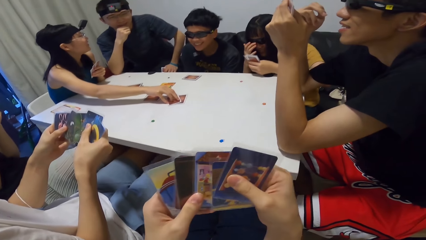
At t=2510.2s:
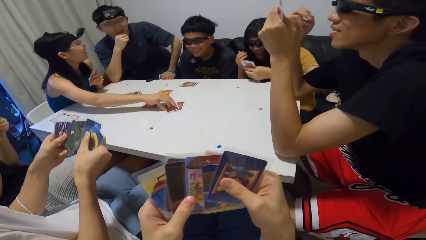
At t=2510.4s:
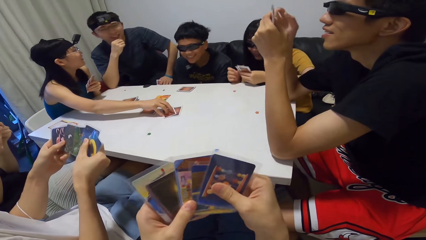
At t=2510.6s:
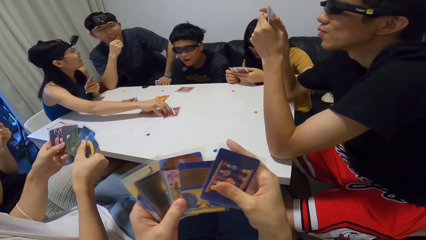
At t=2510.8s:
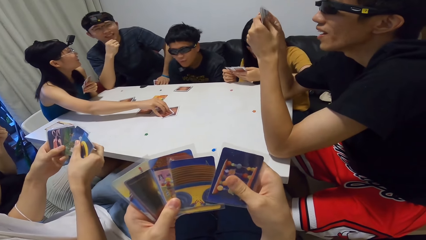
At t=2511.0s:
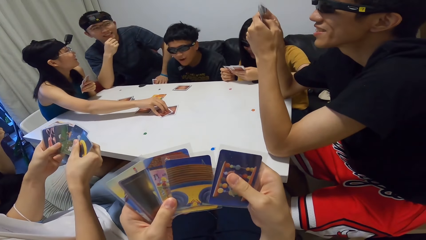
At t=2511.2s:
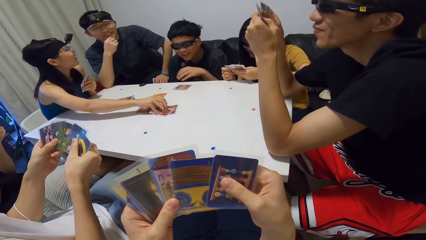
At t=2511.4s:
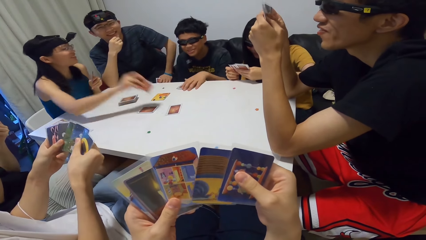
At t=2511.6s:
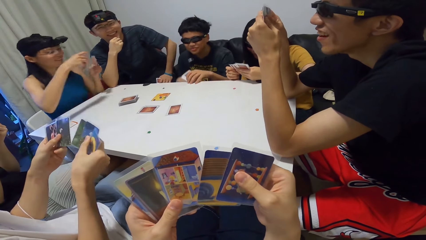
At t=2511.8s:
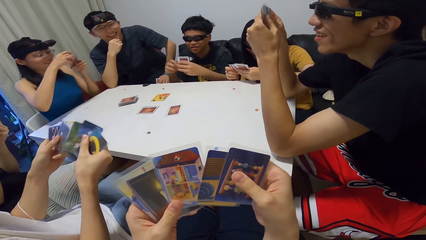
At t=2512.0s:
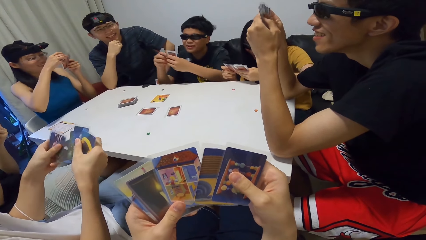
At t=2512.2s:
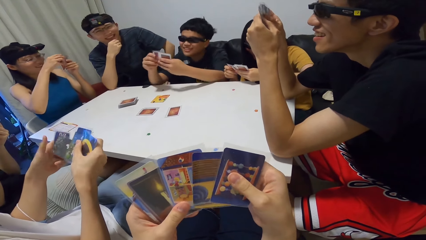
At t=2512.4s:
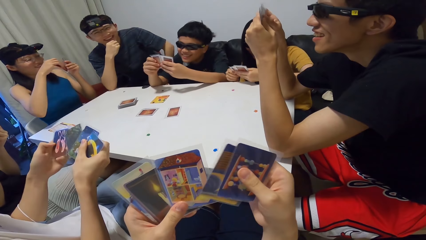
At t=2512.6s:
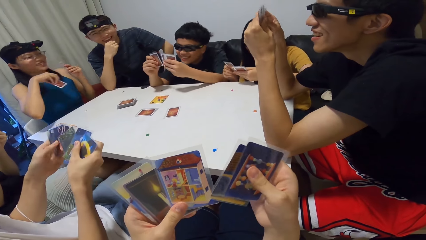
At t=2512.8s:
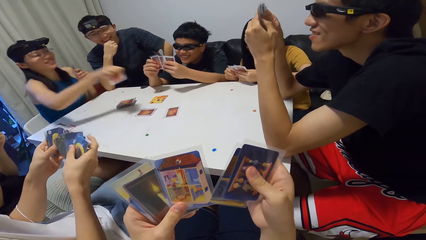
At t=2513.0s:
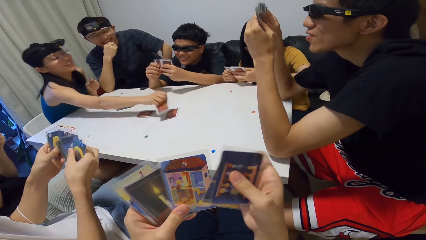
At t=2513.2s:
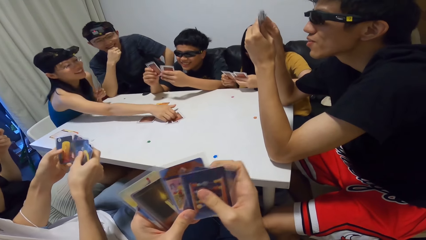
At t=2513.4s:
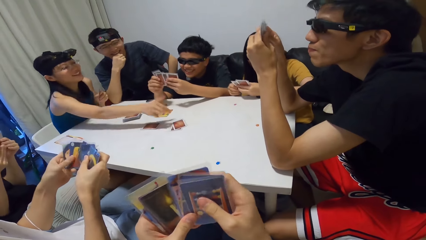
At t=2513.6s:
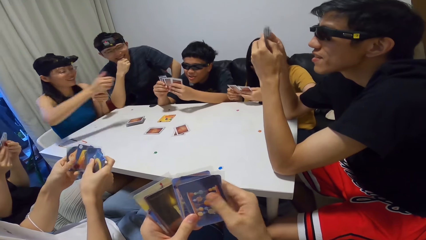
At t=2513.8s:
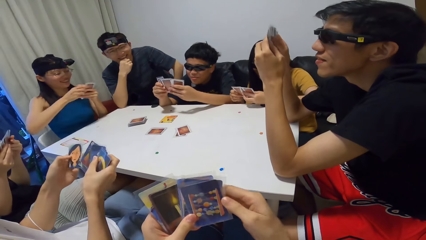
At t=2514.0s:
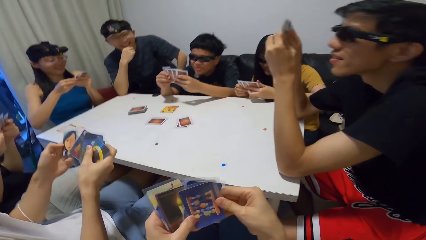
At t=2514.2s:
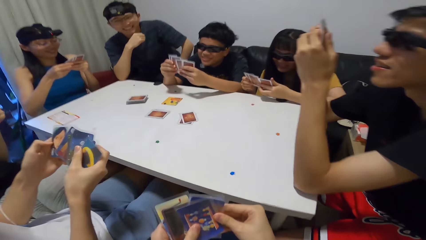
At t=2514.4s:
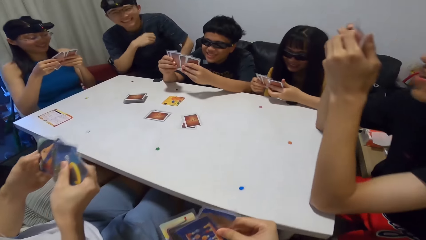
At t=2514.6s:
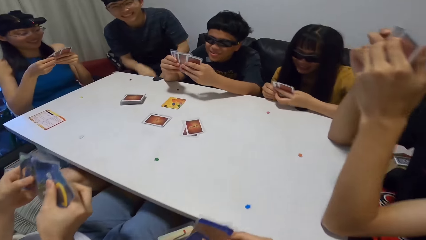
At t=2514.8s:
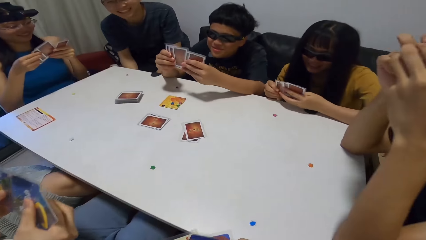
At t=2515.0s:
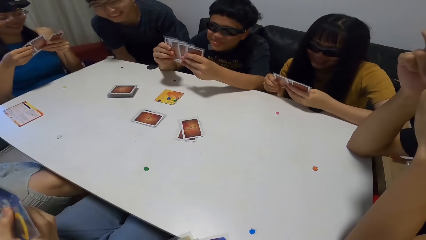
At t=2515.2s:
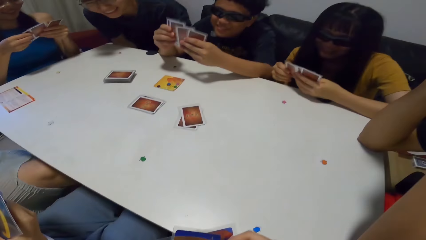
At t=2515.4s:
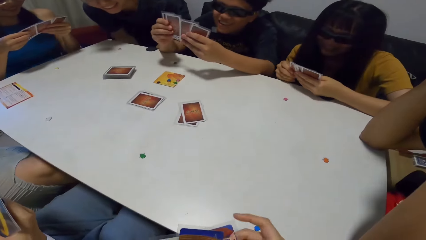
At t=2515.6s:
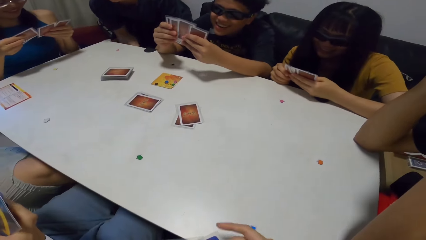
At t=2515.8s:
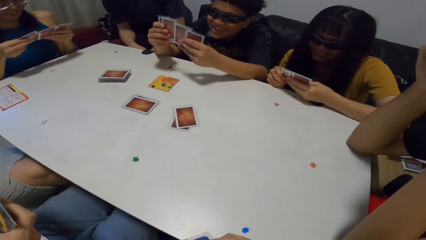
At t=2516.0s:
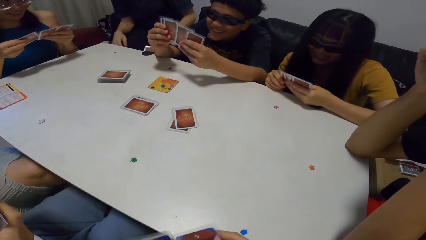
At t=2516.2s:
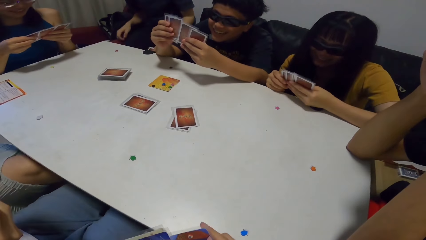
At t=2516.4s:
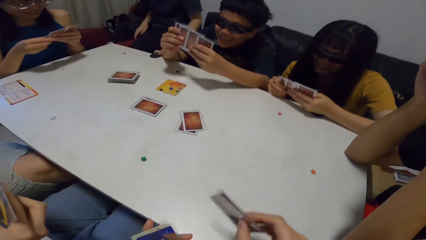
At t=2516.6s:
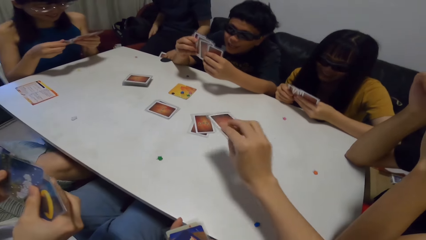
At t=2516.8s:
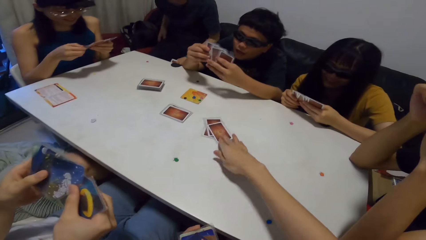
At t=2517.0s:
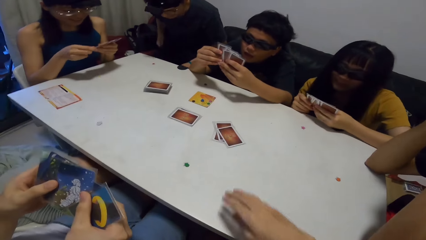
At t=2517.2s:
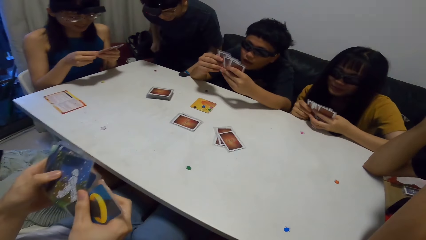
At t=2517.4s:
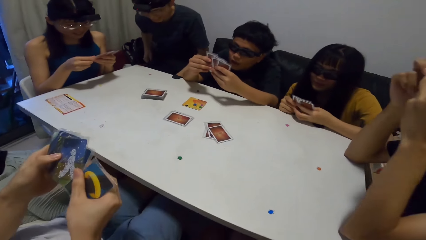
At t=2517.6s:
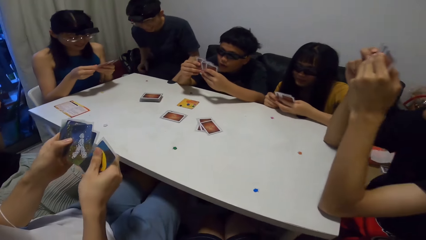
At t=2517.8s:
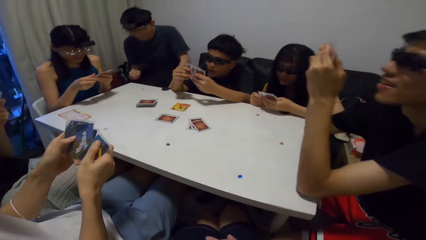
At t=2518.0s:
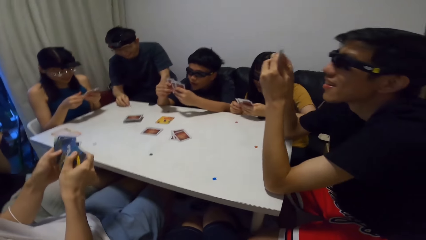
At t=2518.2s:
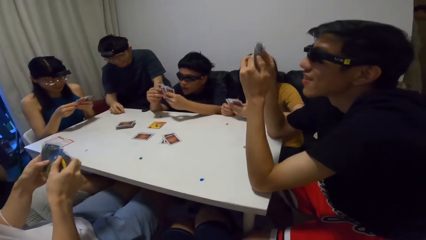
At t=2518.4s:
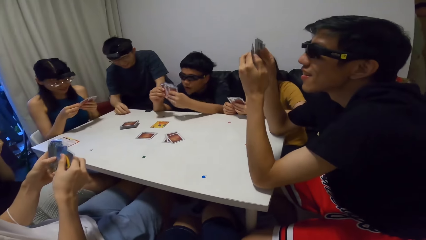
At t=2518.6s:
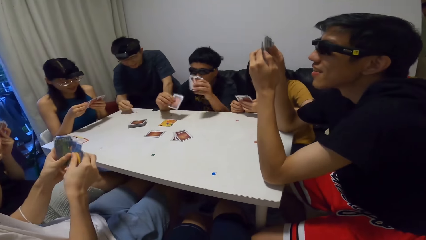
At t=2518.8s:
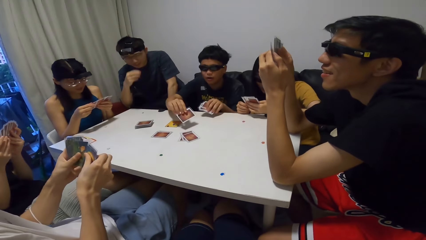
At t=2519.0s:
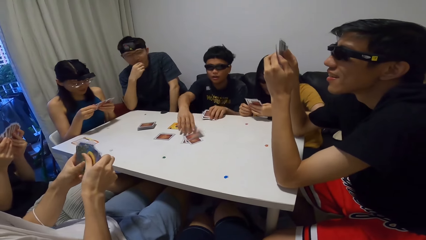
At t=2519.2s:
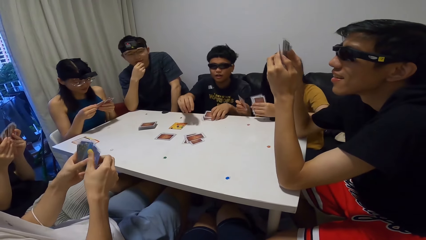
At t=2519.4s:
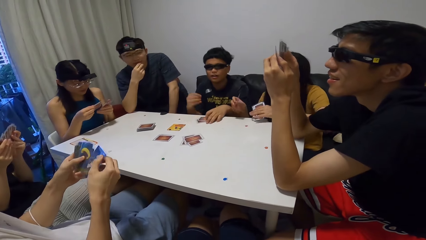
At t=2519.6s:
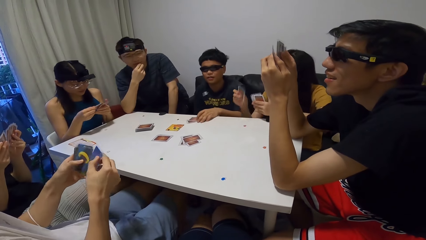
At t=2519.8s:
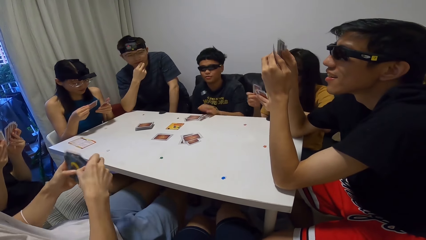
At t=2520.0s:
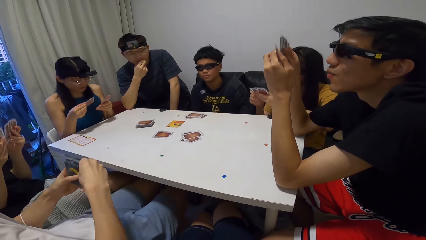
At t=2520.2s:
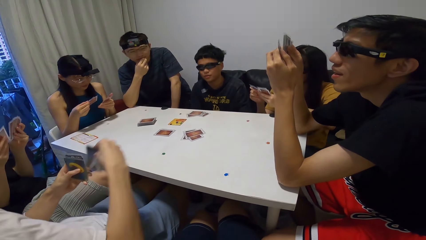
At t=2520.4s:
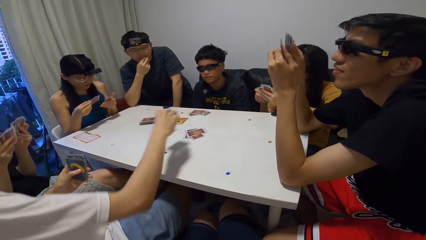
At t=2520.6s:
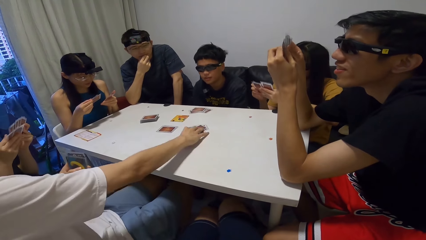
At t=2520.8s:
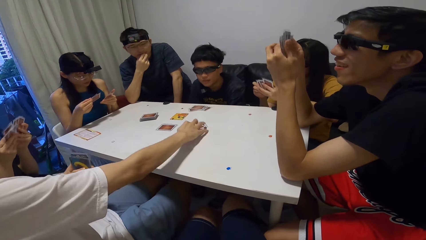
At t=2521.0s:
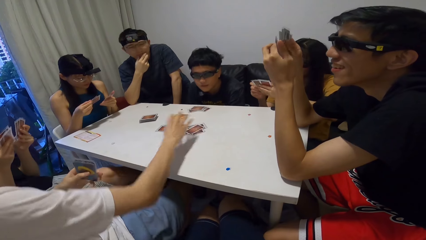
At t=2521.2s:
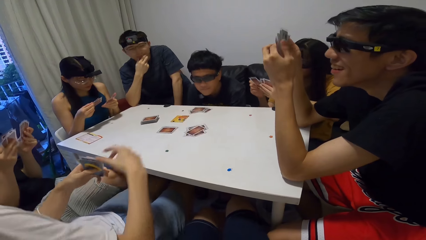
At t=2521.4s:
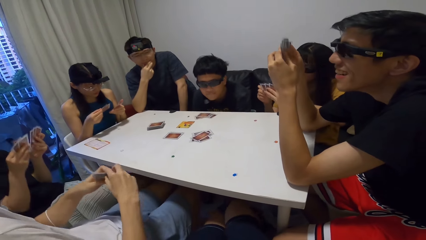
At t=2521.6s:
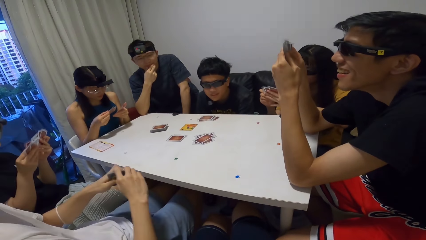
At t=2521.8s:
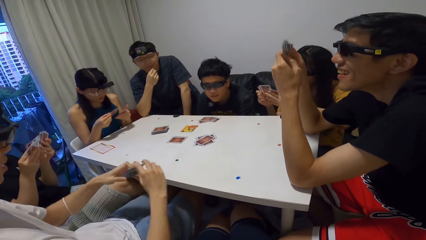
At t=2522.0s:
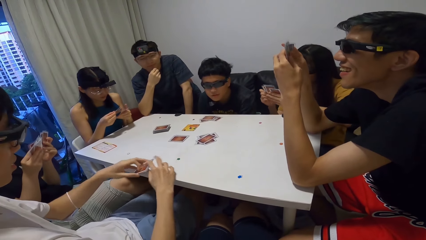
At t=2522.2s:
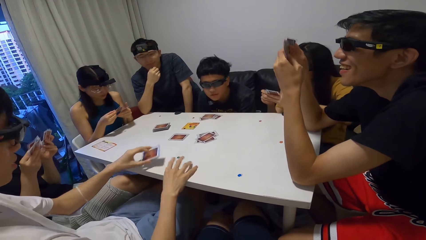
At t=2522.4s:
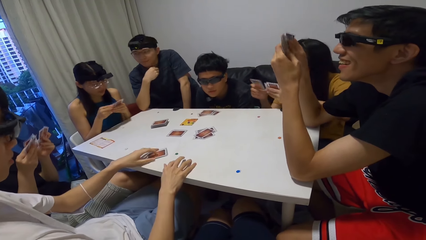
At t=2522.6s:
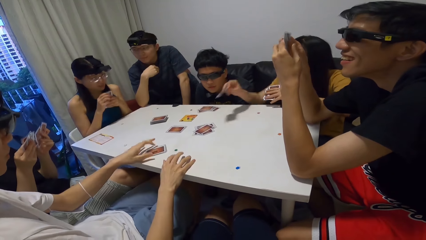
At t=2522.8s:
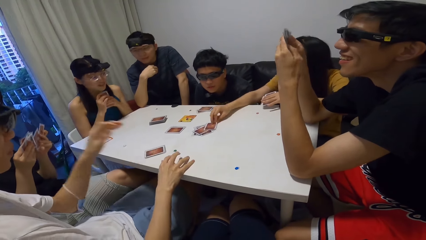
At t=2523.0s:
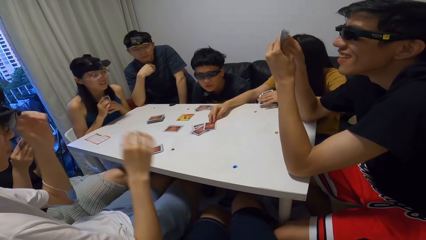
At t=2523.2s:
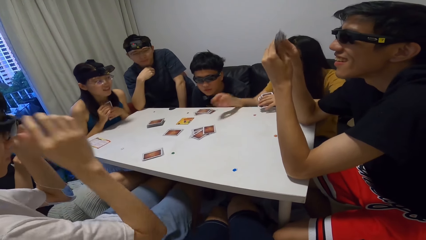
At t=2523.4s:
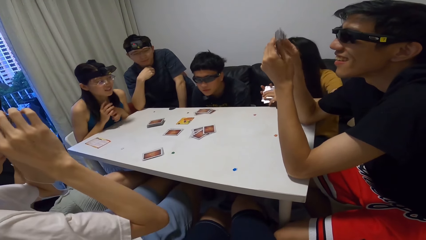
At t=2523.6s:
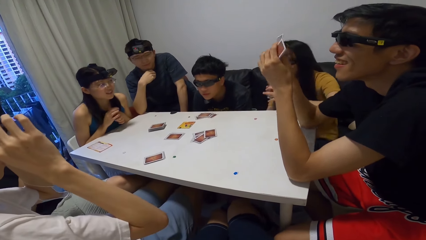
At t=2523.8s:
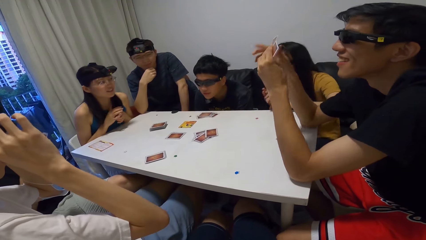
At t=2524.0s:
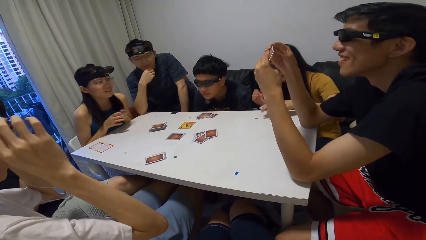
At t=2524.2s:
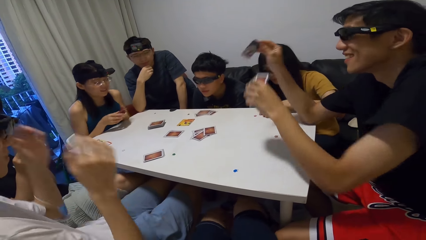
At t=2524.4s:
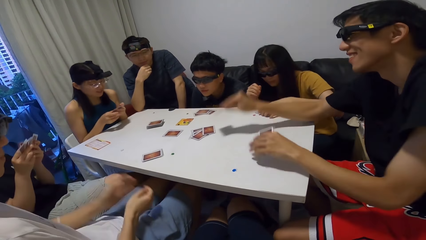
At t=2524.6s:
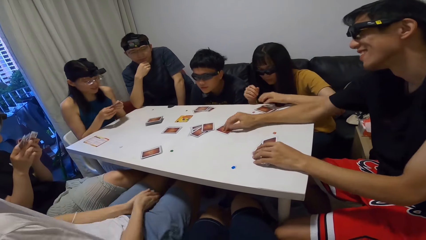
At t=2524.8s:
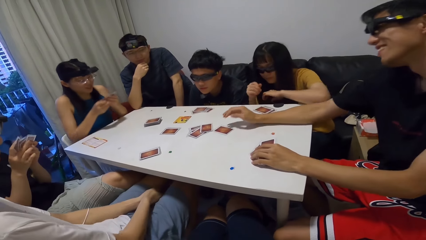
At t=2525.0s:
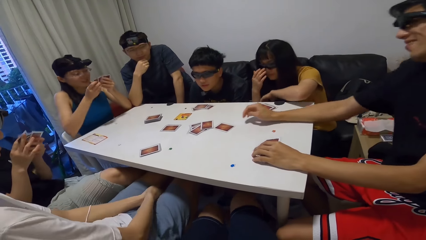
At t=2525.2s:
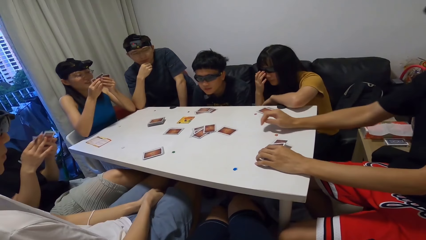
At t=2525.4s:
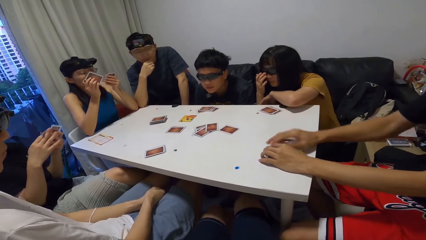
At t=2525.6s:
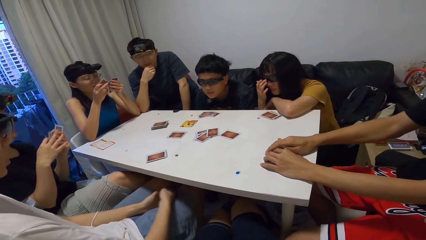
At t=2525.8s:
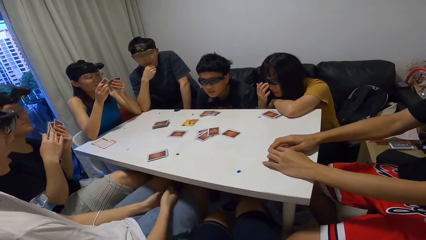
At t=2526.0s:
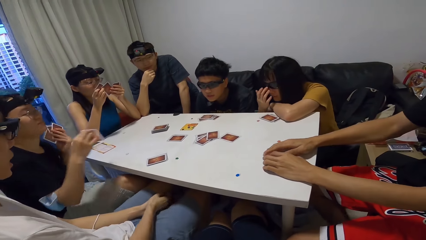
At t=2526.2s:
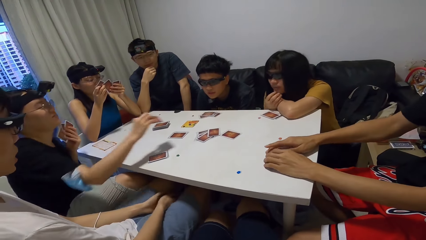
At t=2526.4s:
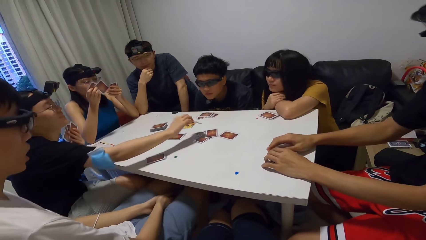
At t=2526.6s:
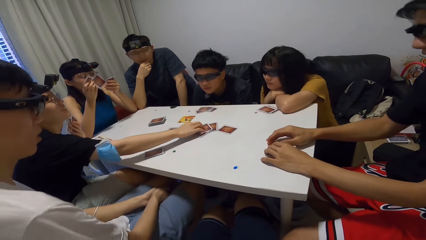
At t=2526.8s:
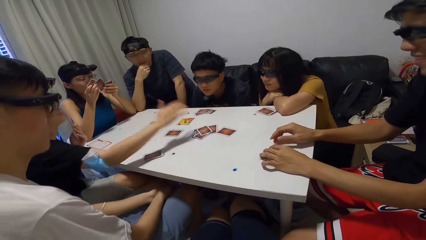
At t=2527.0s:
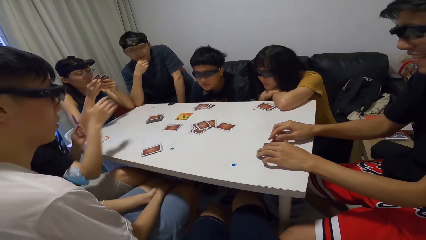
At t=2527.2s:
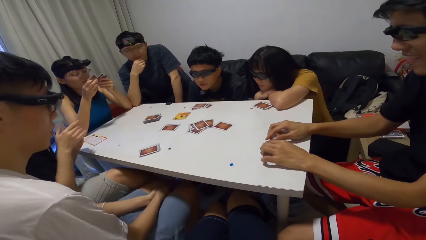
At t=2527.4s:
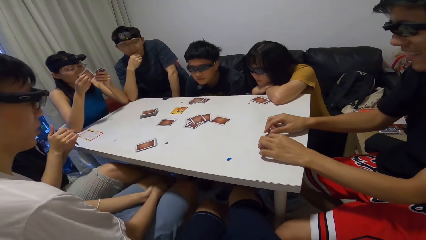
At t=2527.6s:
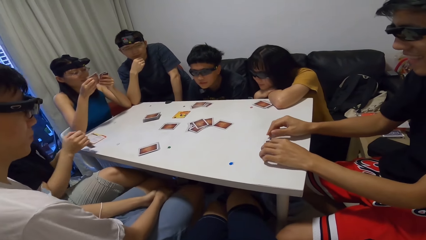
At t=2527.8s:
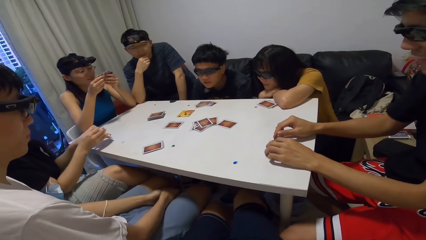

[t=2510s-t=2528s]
A lady picks the card from the table. A man packs his cards from the table and checks through his cards. The lady plays a card and checks through her cards. The camera wearer puts a card on the table. Another man touches the red paper on the table. The first man plays a card and places his cards on the table. A third man plays a card and places his cards on the table. Another lady plays a card. The third man adjusts his glasses. The second lady places her card on the table. A fourth man plays a card. The second lady adjusts her glasses. A third lady touches the card on the table.
